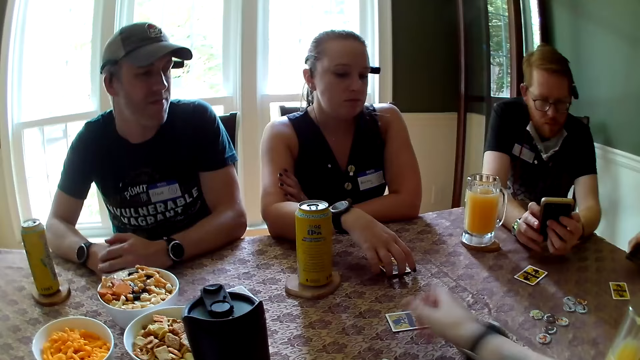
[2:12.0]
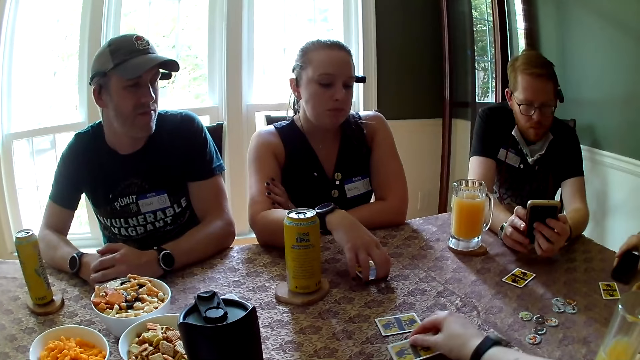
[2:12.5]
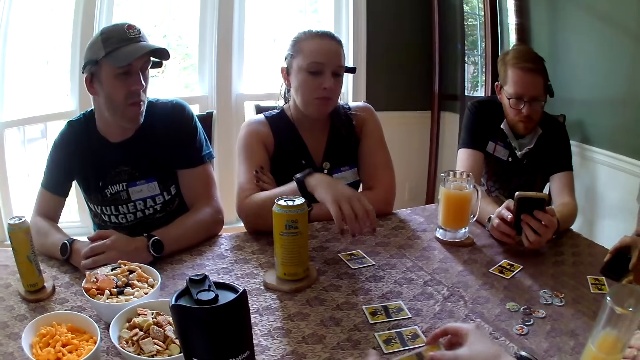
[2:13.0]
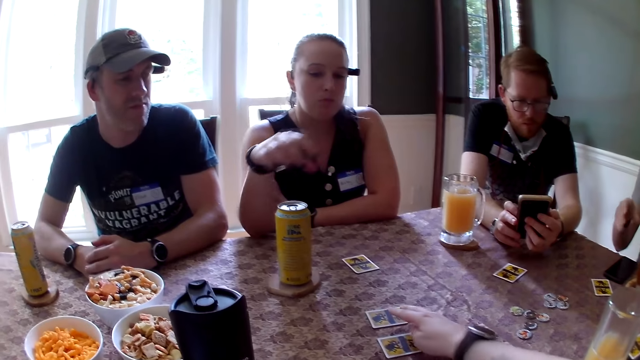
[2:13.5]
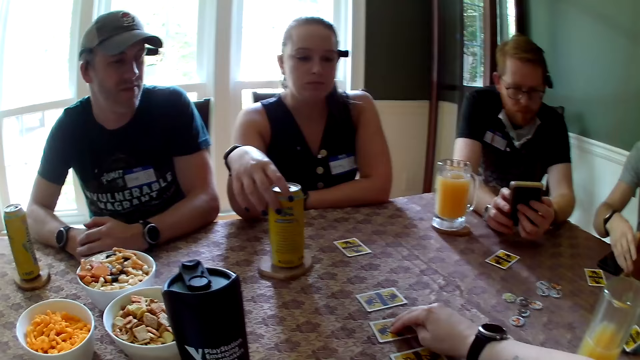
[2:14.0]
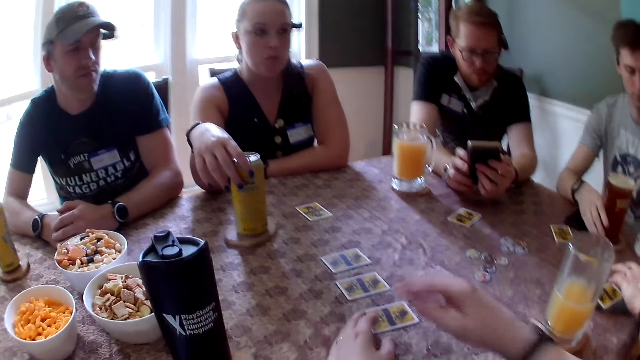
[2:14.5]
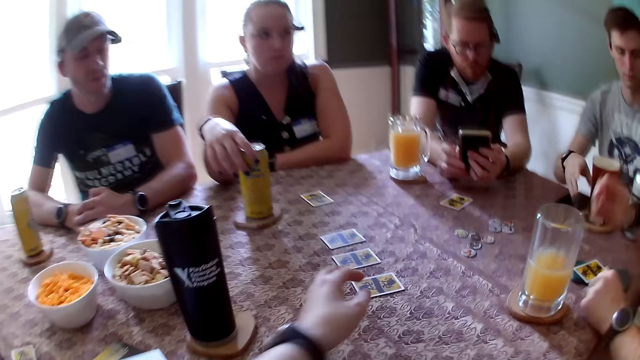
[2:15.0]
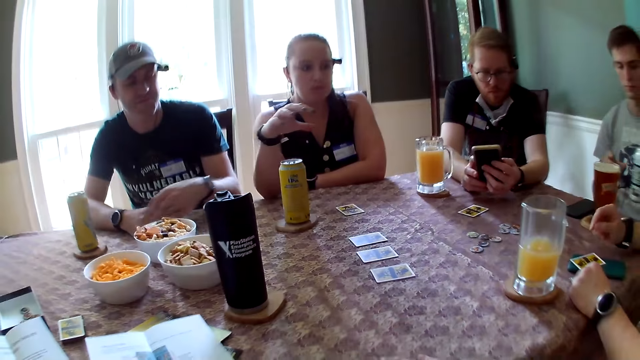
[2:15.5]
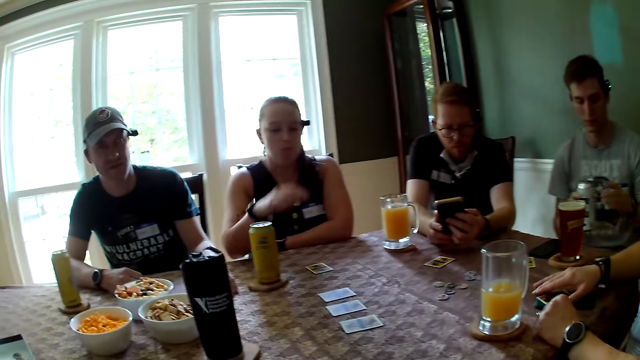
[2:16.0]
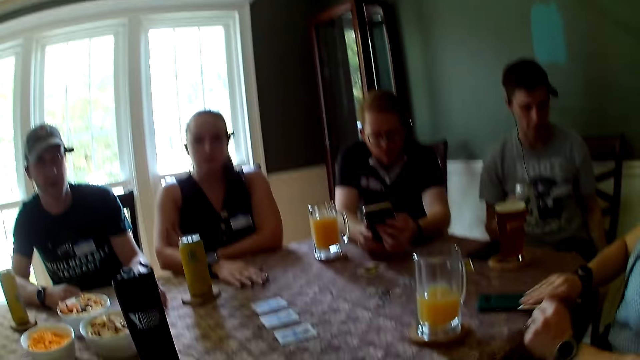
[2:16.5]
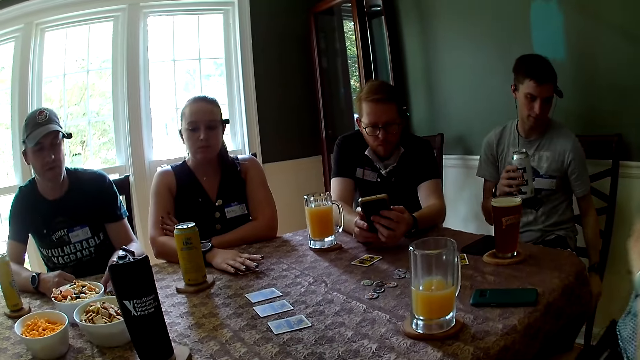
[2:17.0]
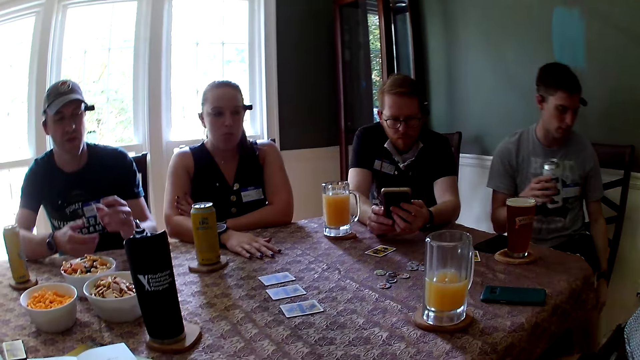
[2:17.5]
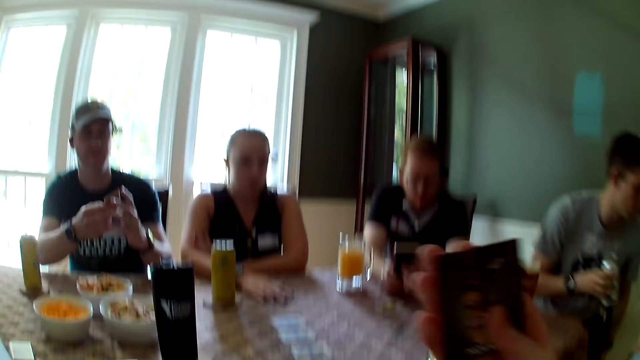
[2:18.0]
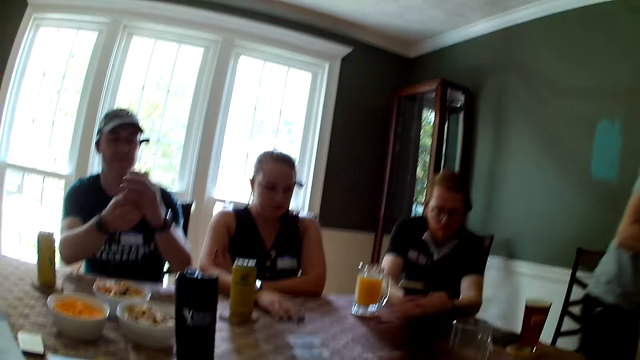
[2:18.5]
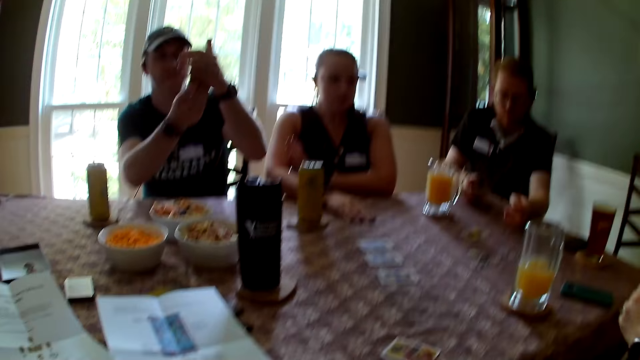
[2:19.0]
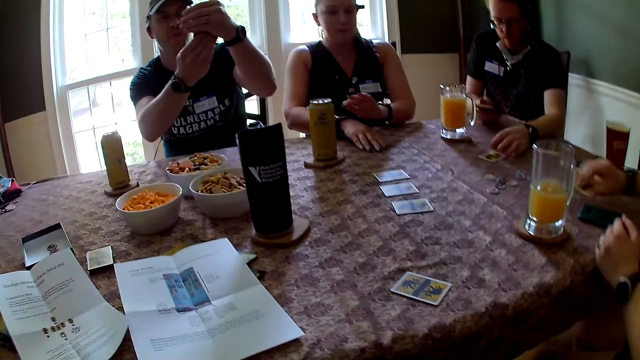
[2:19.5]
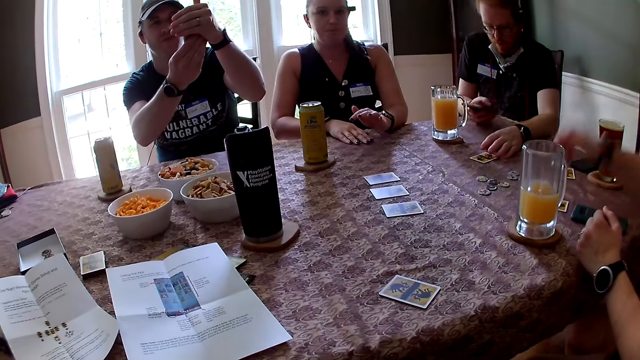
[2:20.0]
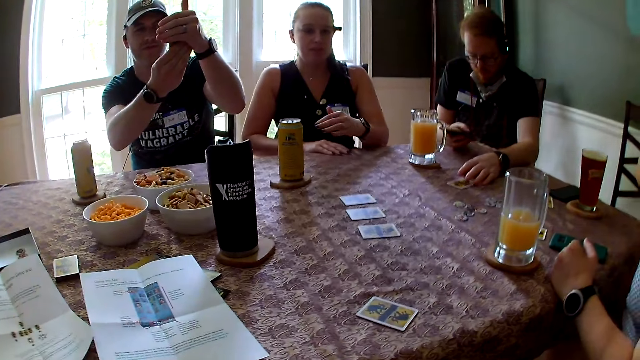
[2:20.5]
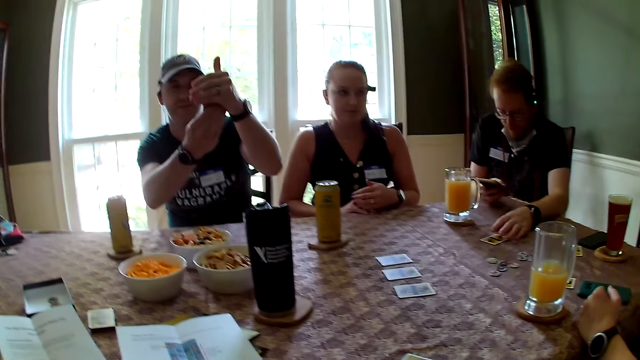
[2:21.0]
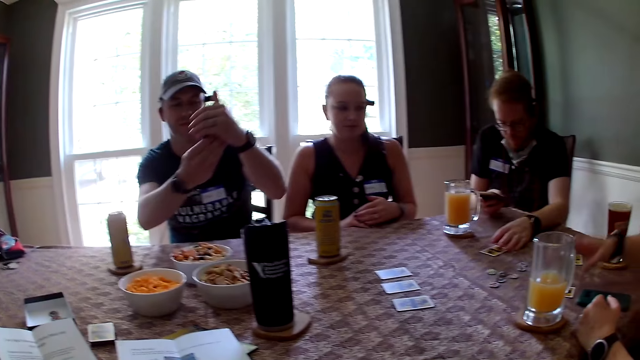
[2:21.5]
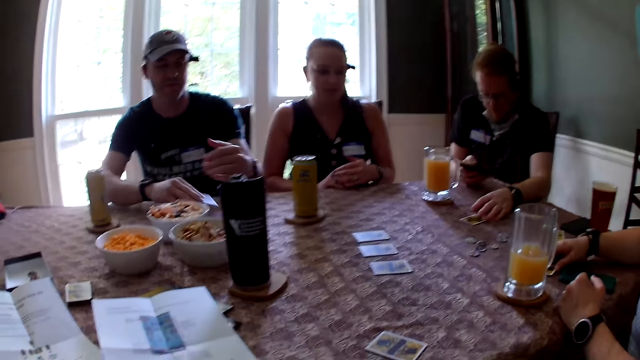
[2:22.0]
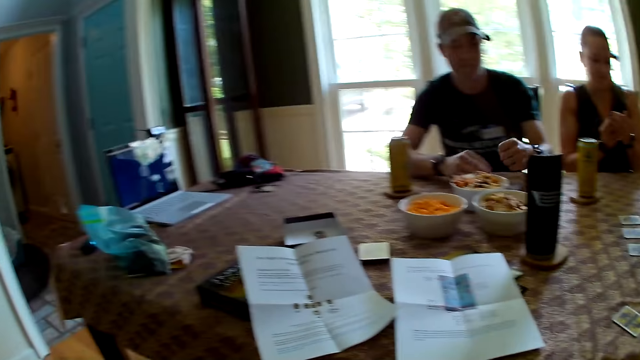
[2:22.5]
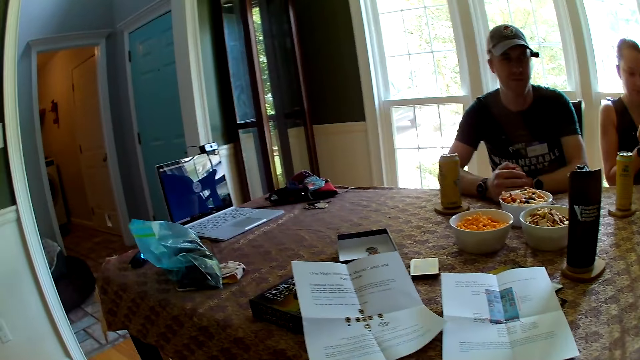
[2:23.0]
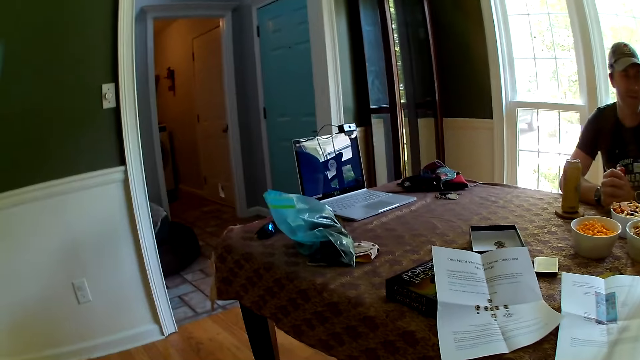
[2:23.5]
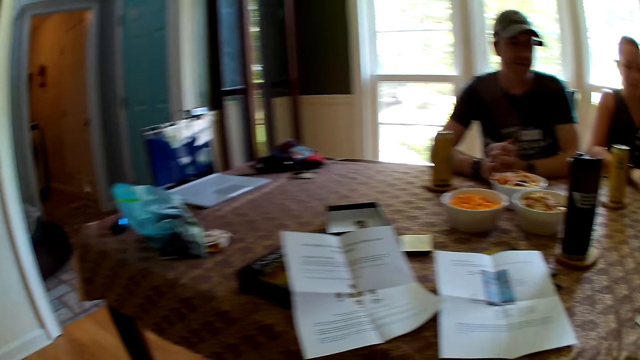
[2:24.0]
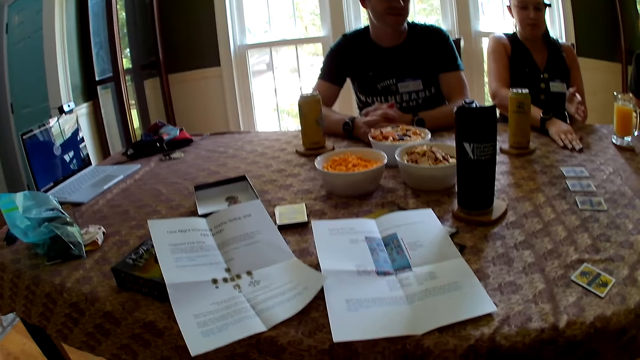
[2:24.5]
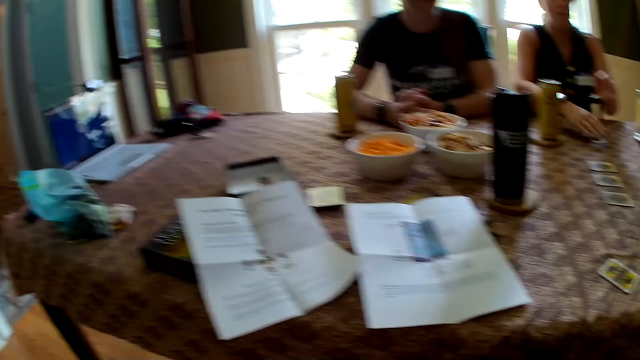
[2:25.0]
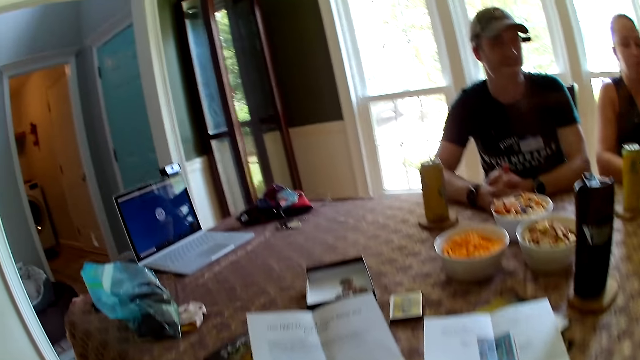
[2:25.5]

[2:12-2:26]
The camera wearer places a card in the center of the table with her right hand. She places a card in the center of the table again. The man places a phone on the table with his right hand. The camera wearer places a card in the center of the table with her right hand. She adjusts the cards in the center of the table with her right hand. The man passes the can of drink from his left hand to his right hand. The woman places her right hand on the card on the table. Another woman picks up a card from the table with her right hand. Another man picks up the card from the table with his left hand. The first man walks away from the table with the can of drink in his right hand. The camera wearer looks at the card in her right hand. The other man looks at the card in his hands. The first woman picks the card from the table with her left hand. The other woman drops the card on the table with her right hand. The other man places the card in his right hand on the table.

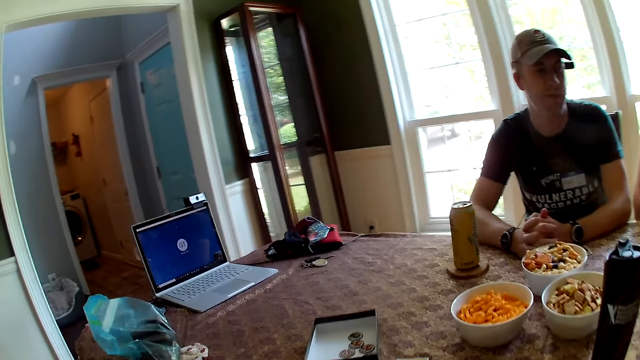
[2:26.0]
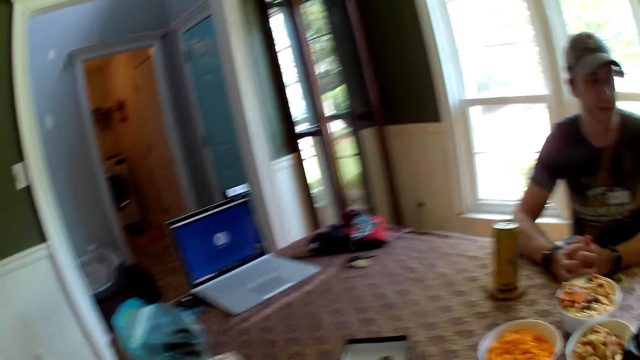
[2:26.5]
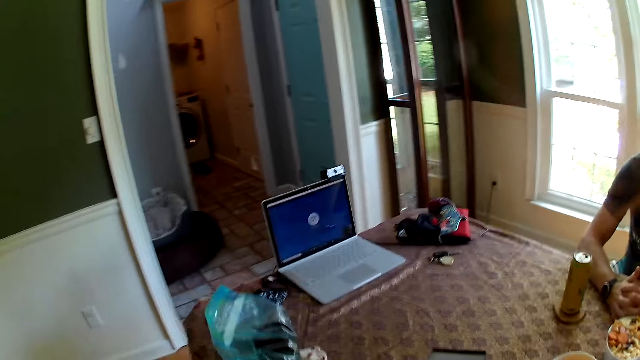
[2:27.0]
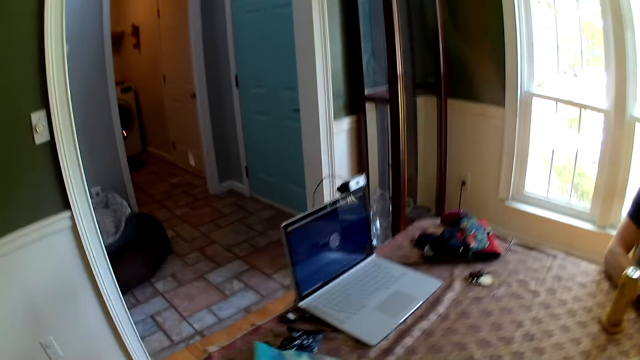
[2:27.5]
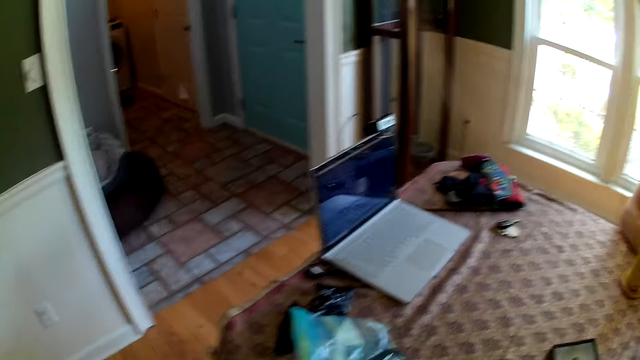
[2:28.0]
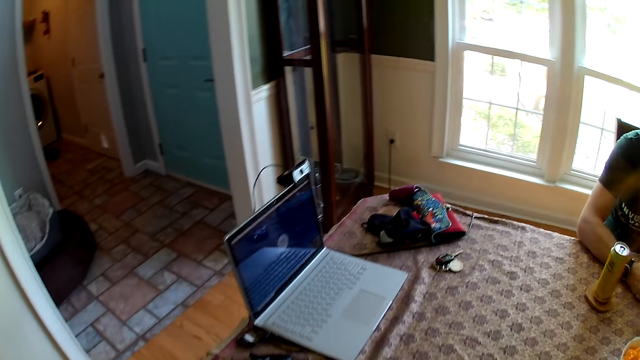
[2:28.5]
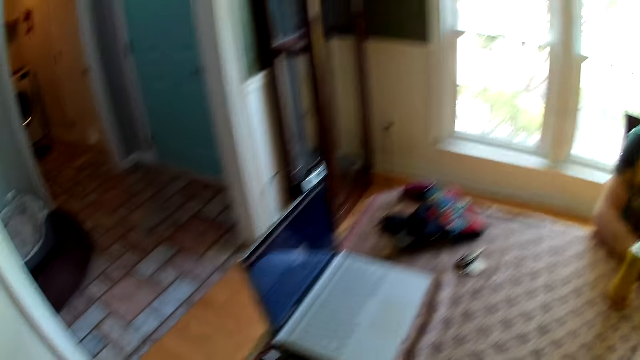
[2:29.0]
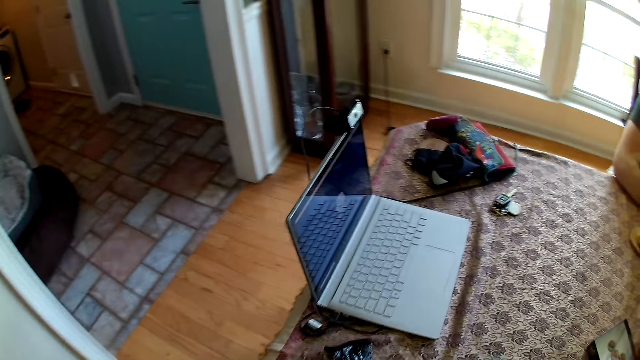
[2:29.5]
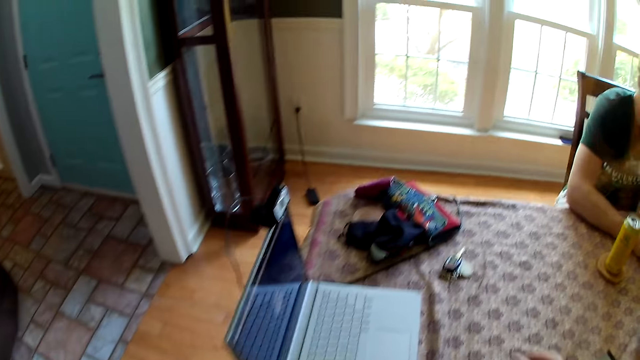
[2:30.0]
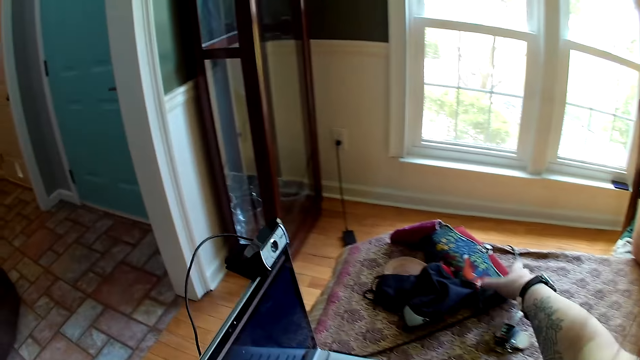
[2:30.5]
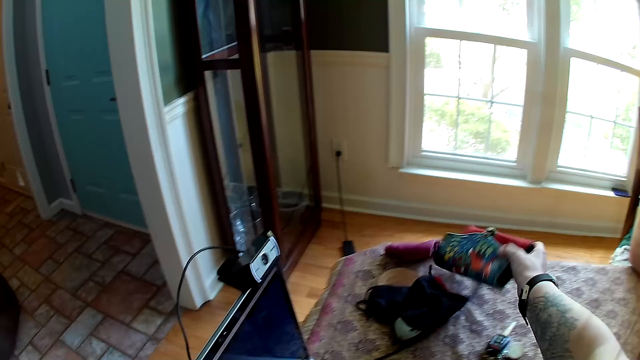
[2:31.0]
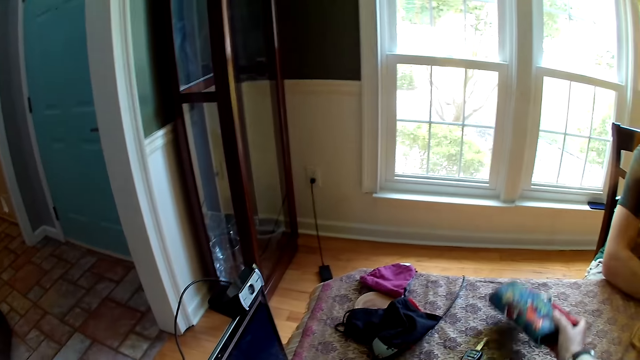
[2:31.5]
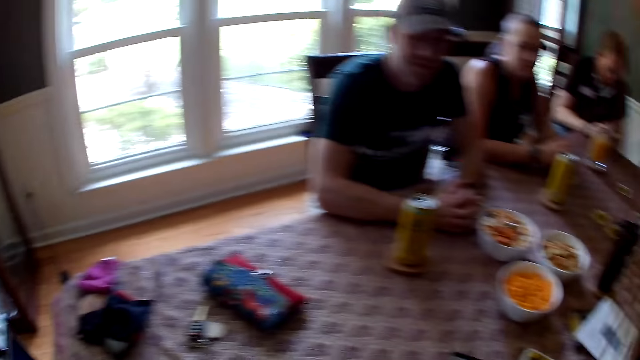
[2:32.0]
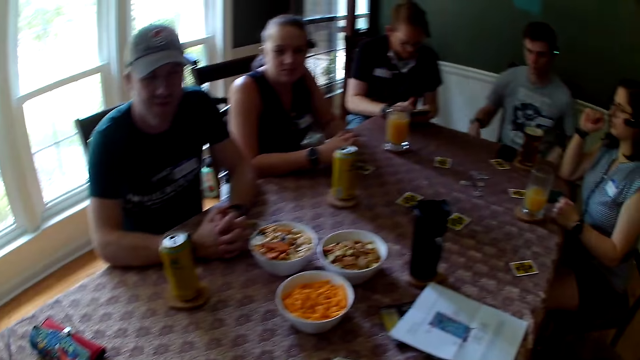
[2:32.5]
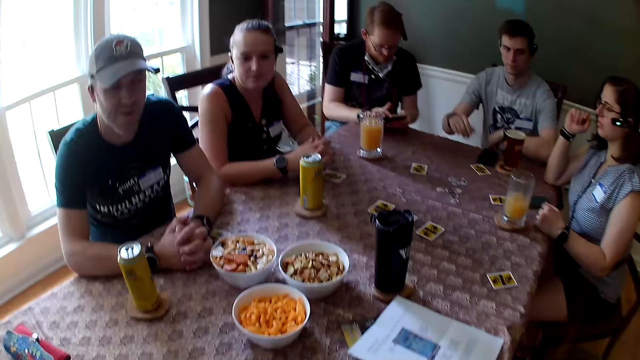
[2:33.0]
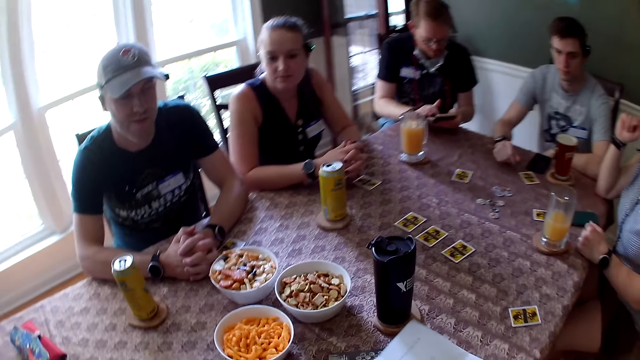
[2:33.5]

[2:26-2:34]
The camera wearer picks a purse from the table with her right hand. She interacts with the group of people on the table. She drops the purse on the table with her right hand.
